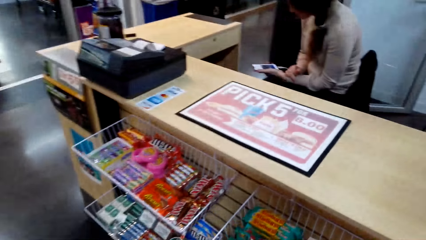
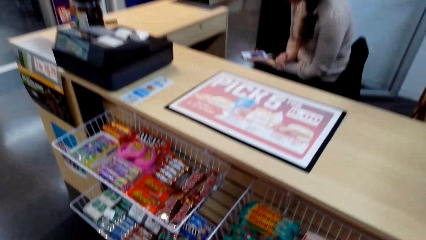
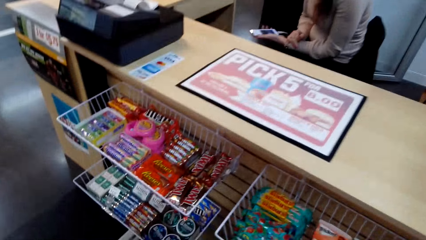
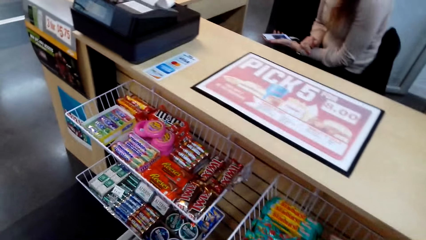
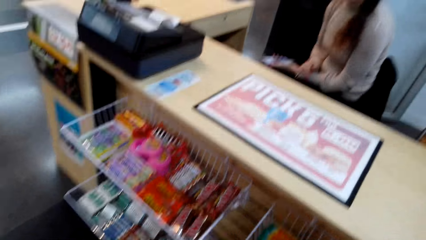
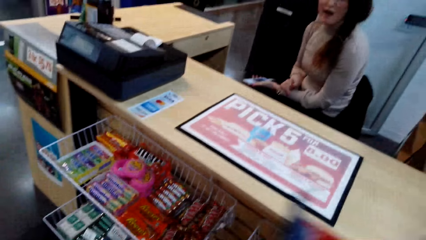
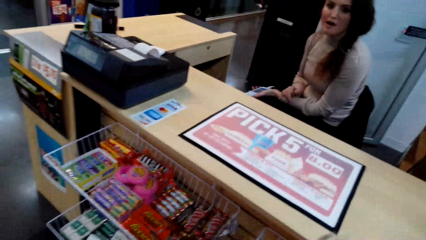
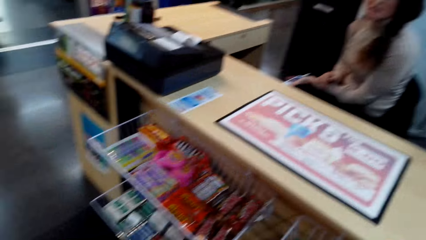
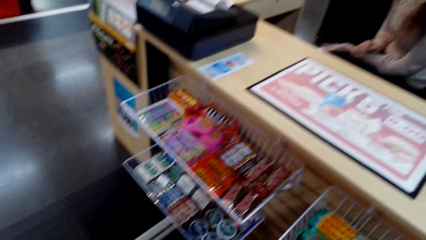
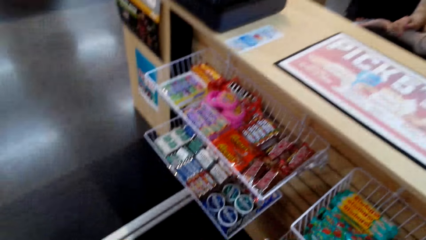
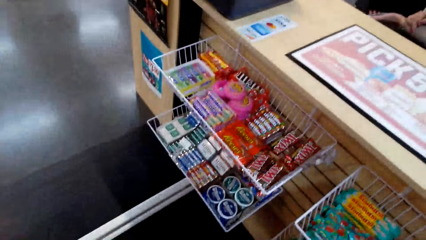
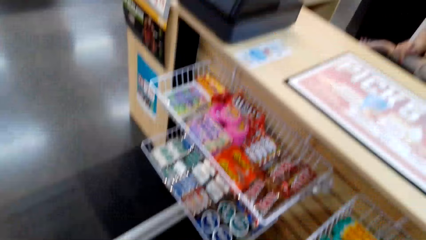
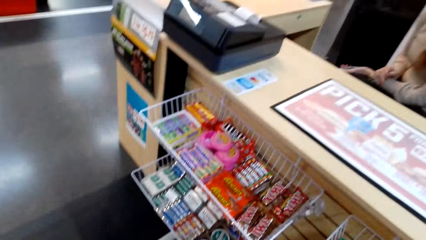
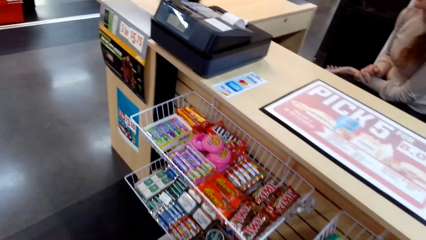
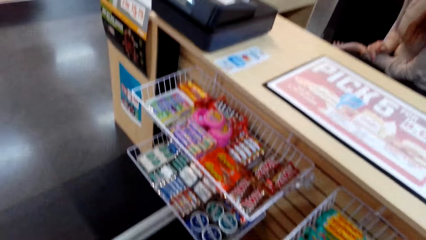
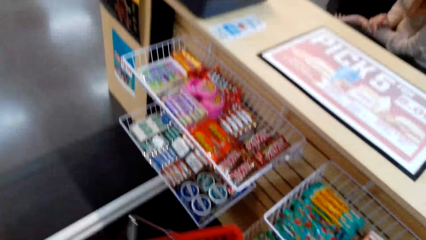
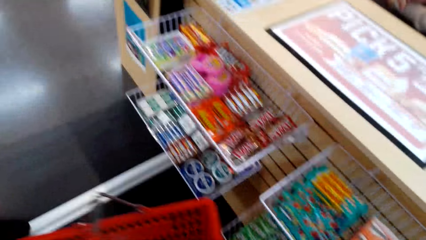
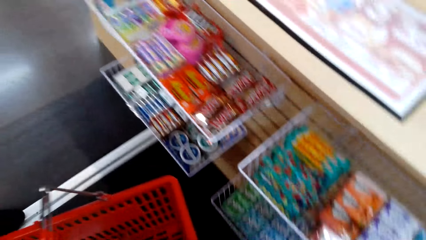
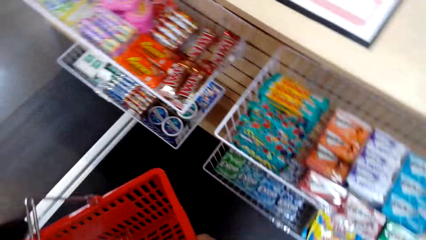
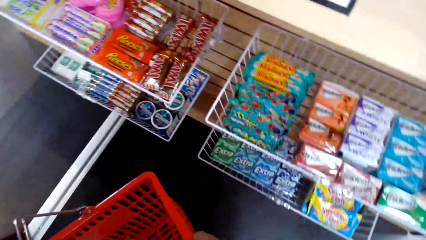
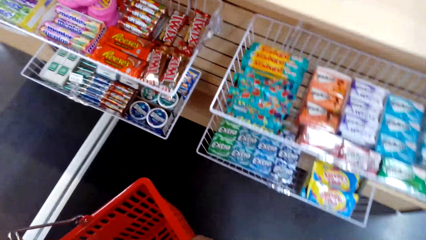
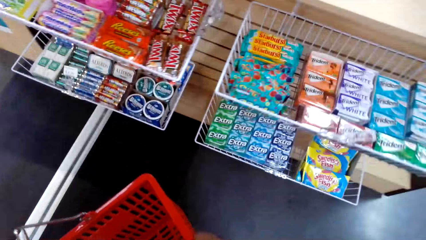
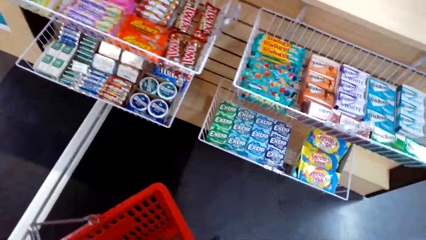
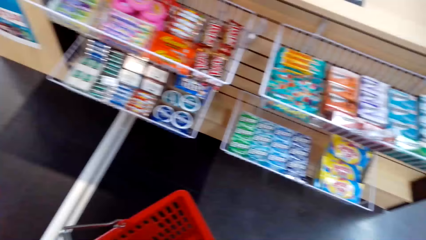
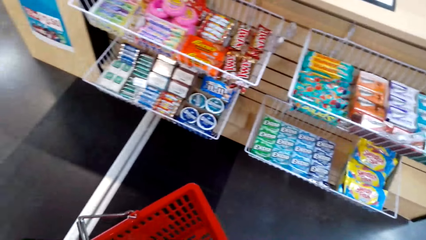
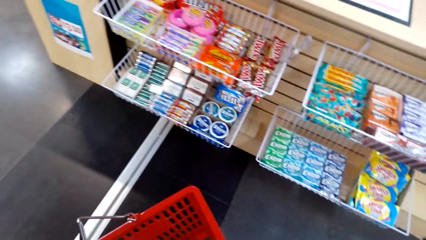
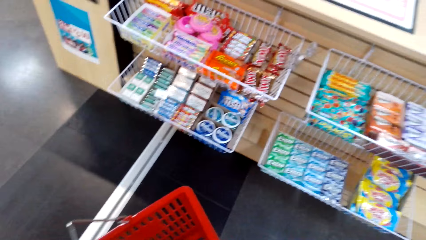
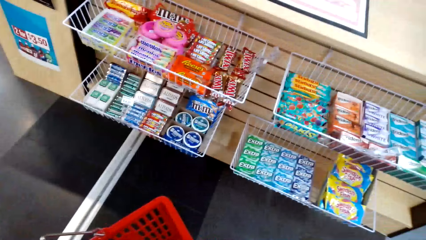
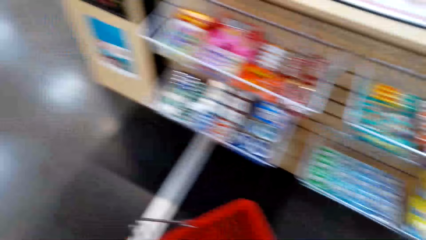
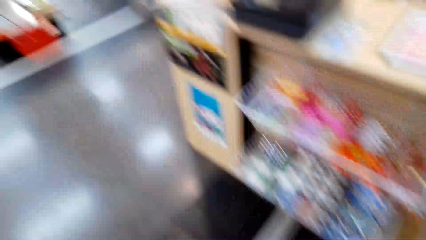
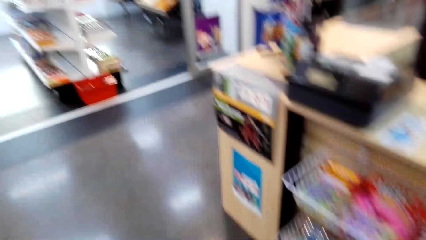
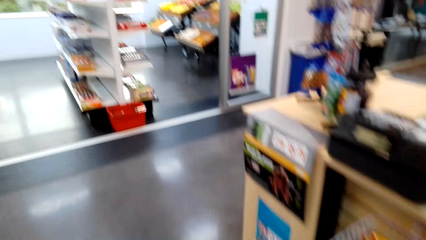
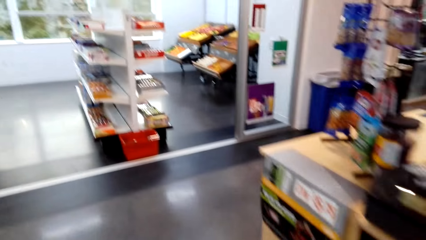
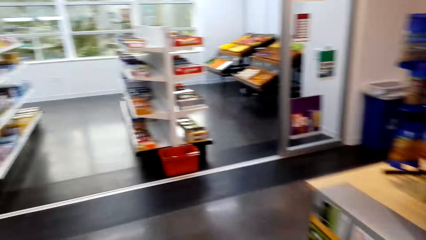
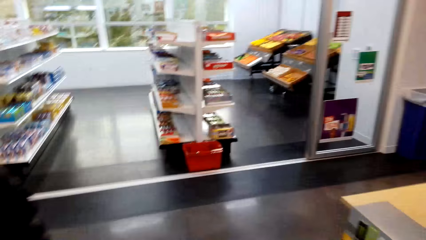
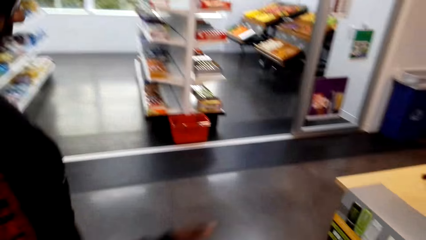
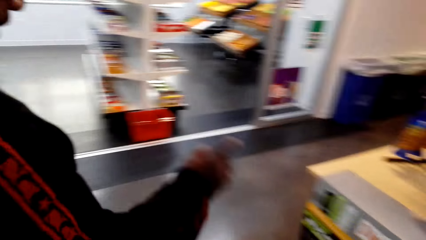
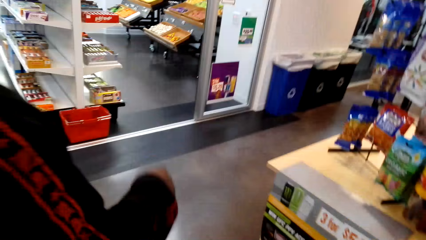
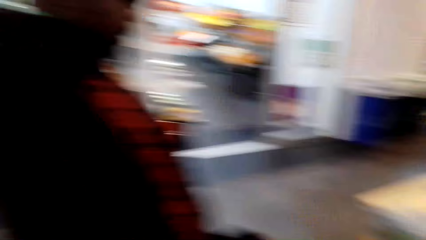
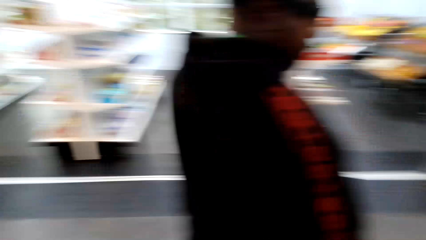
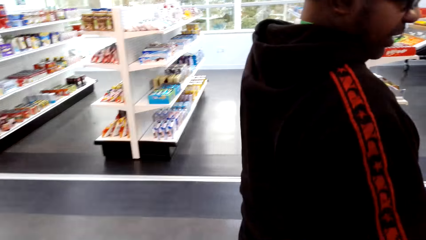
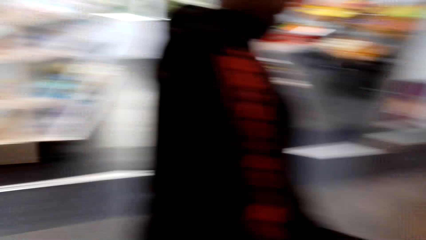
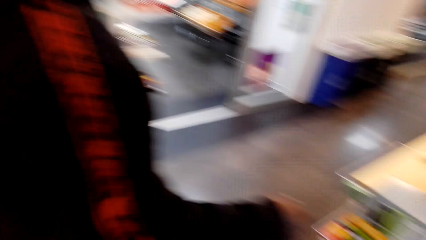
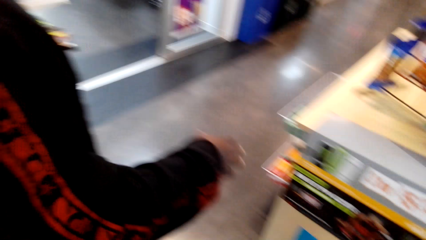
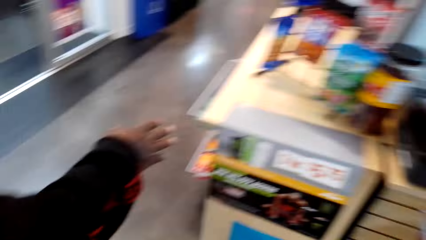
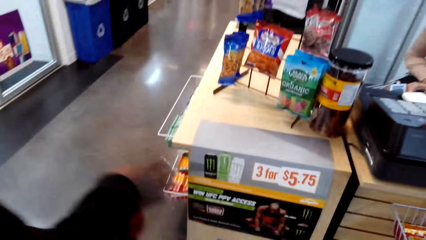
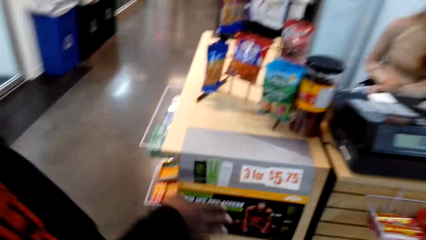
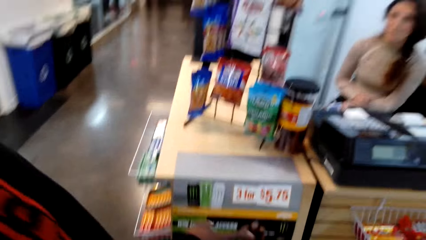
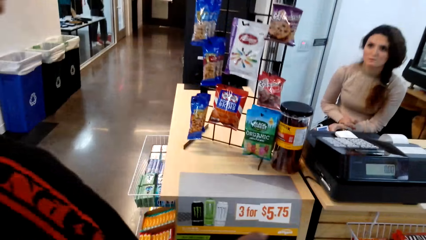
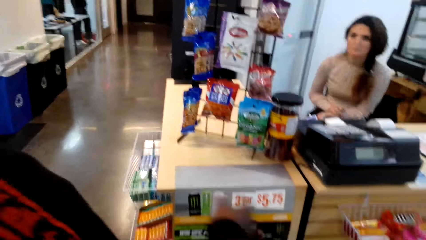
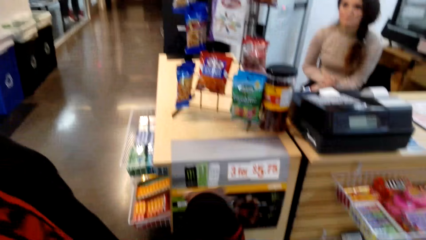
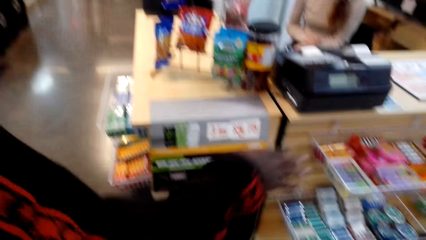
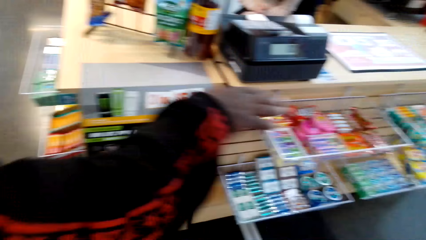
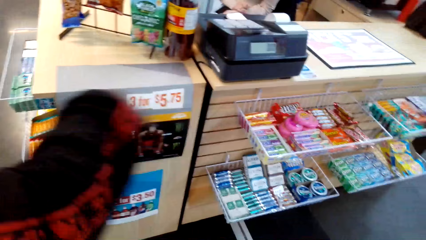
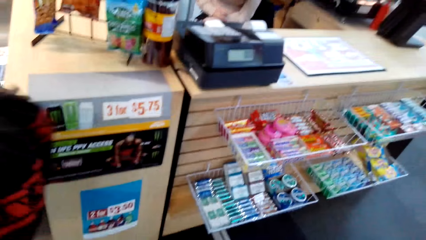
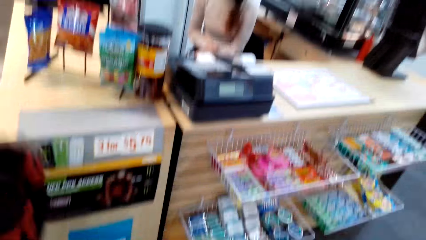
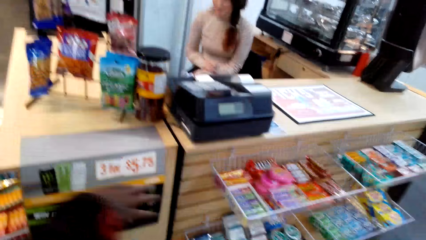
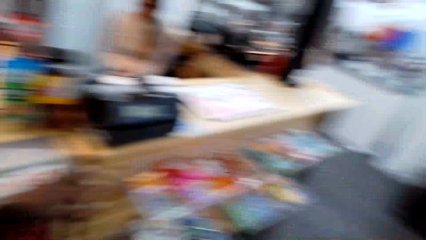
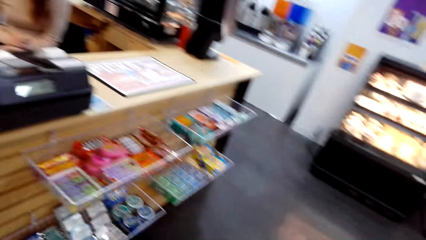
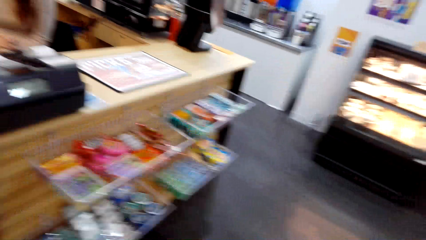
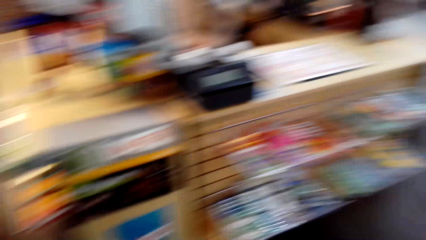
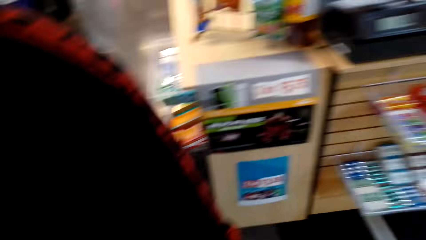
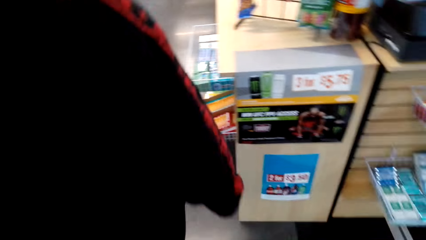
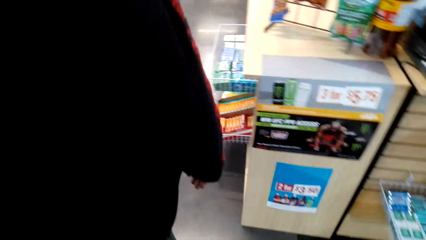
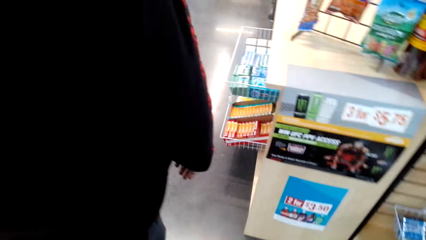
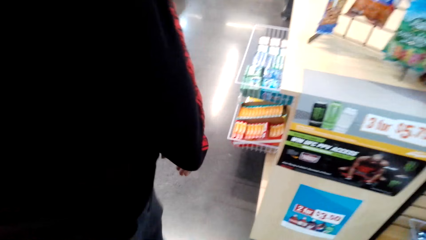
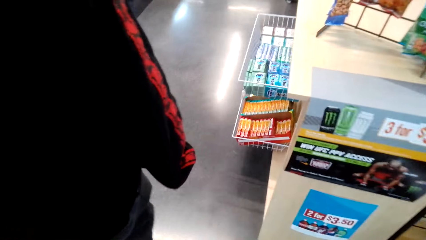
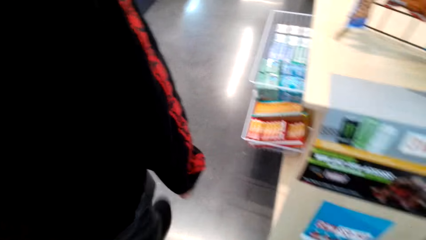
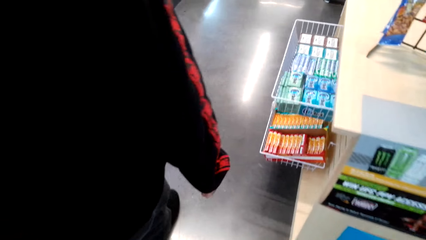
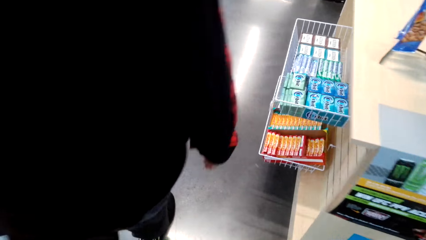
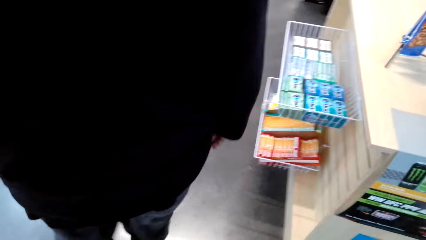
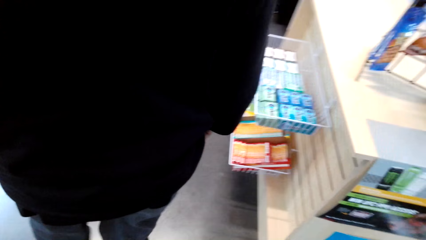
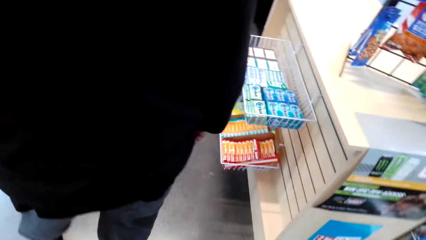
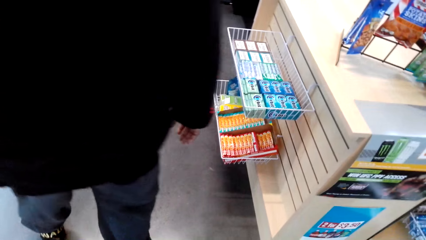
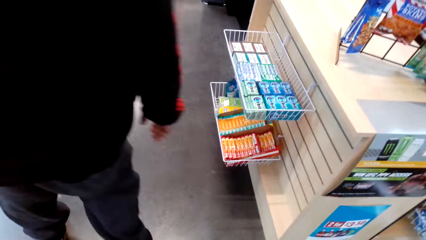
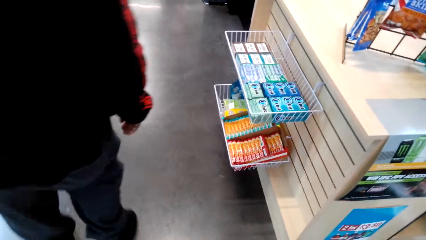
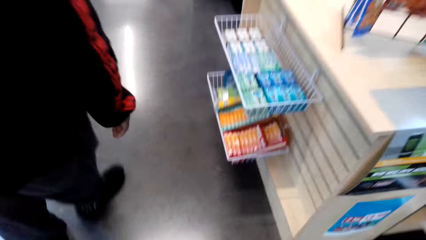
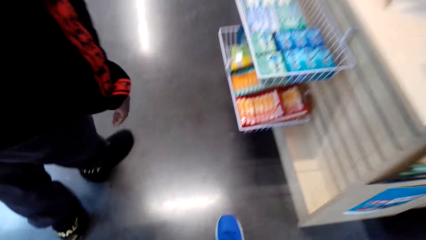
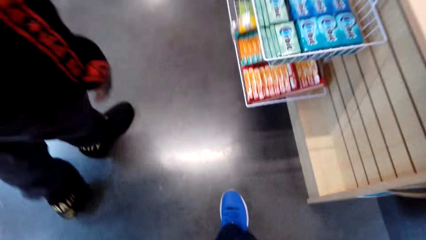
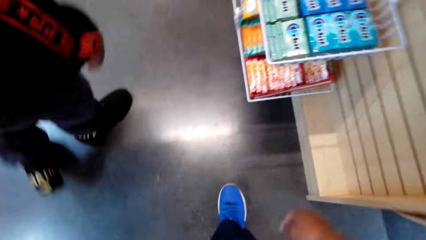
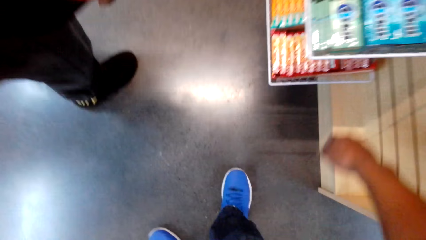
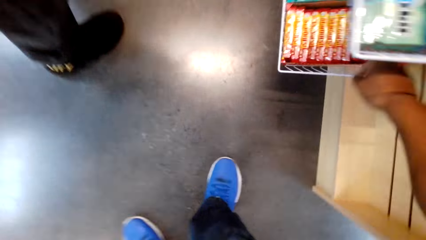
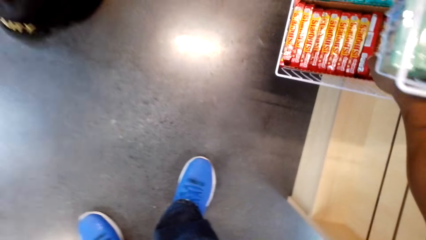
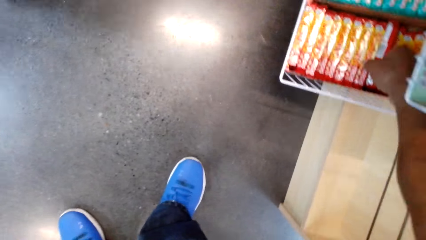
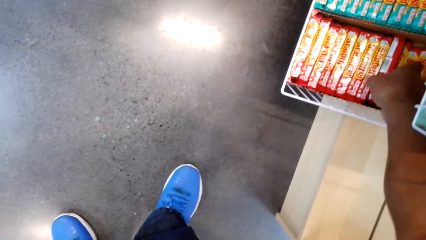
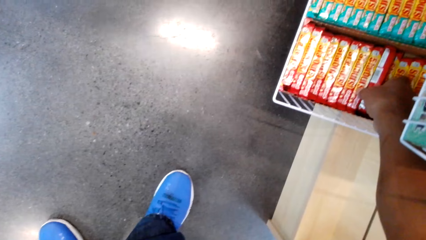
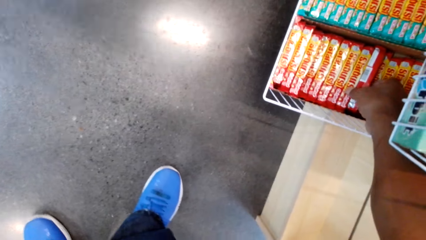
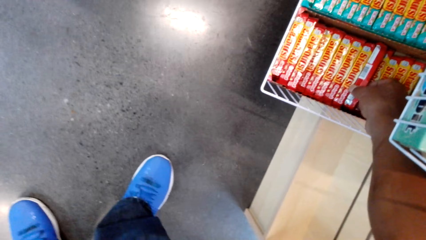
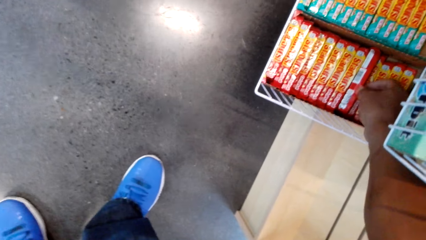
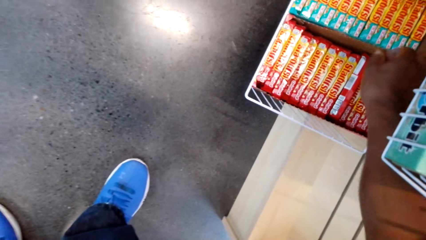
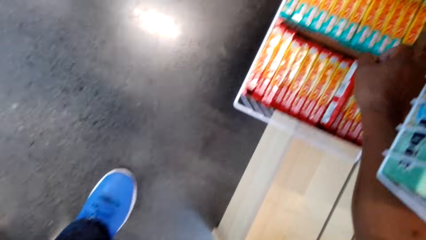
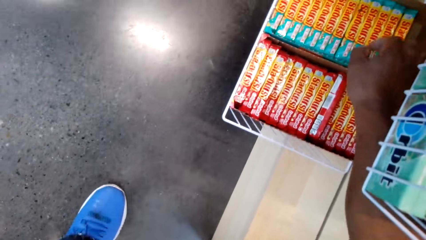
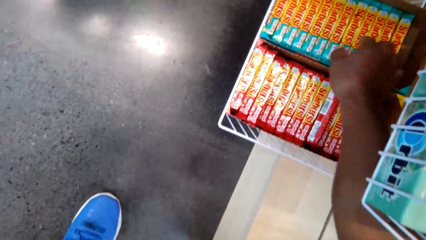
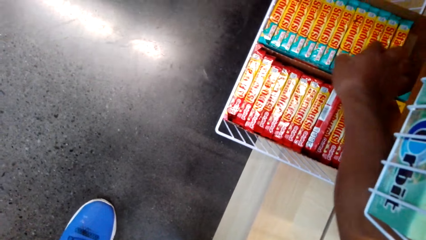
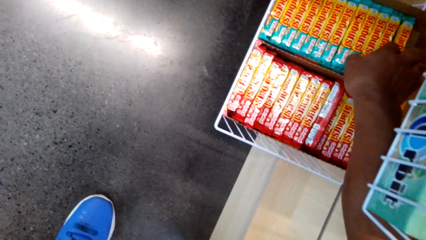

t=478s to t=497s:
A person holds a phone. The camera wearer puts a basket down. They dialogue with a woman. They look around. They point around. A man dialogues with the woman. Another person walks around. The camera wearer walks around. They pick up a packet from the shelf.
